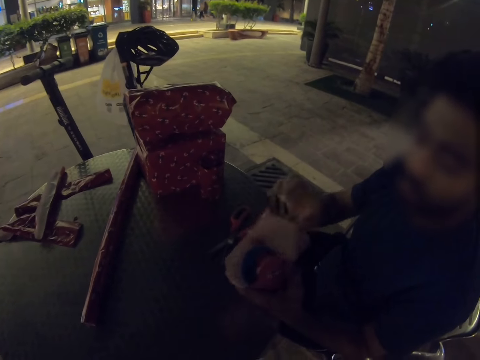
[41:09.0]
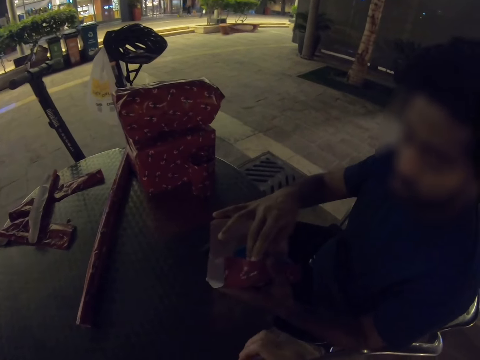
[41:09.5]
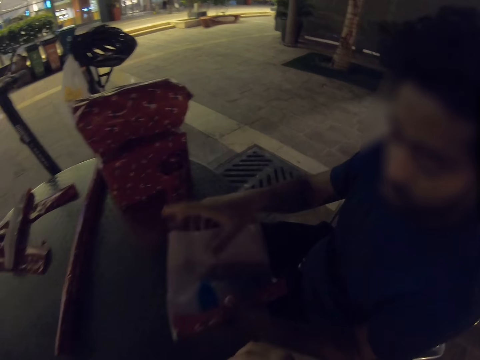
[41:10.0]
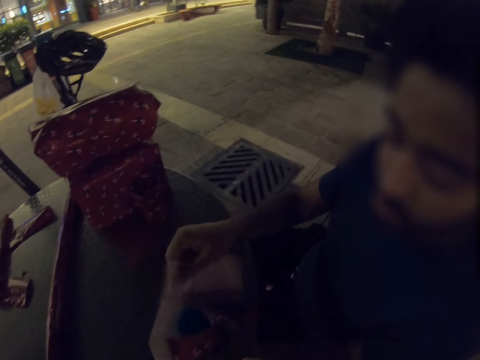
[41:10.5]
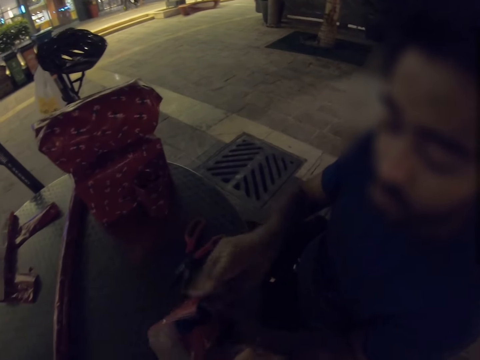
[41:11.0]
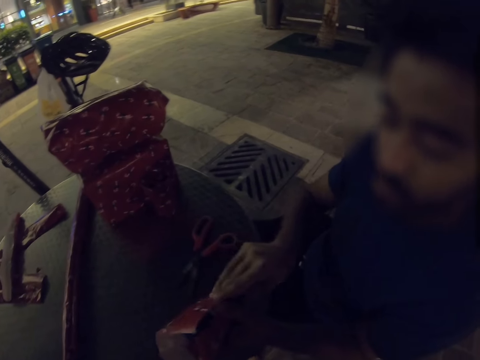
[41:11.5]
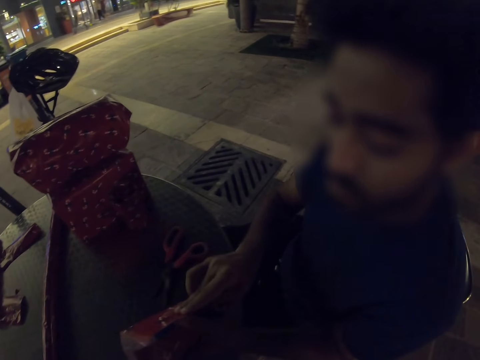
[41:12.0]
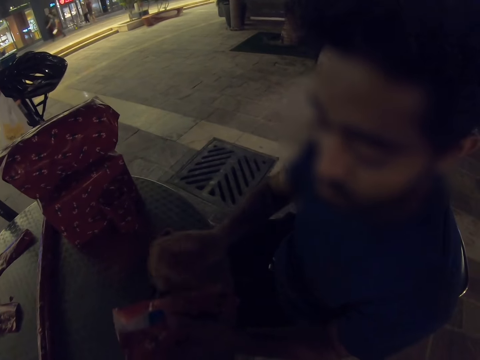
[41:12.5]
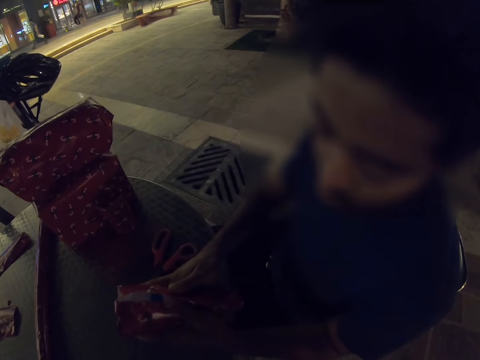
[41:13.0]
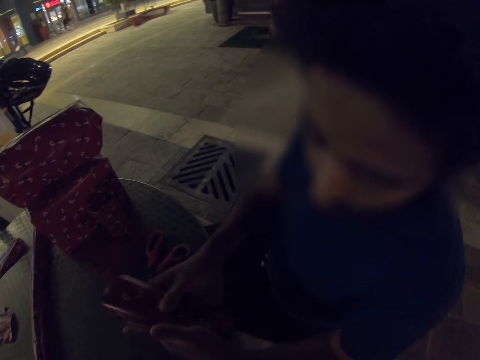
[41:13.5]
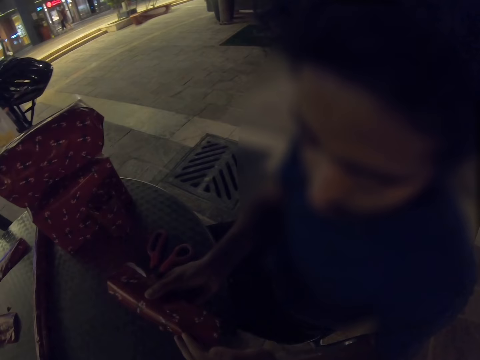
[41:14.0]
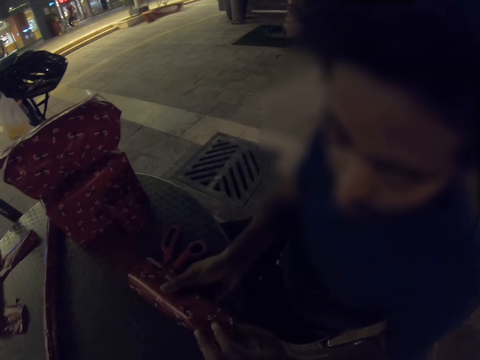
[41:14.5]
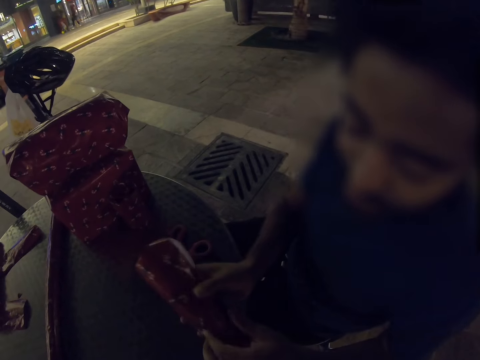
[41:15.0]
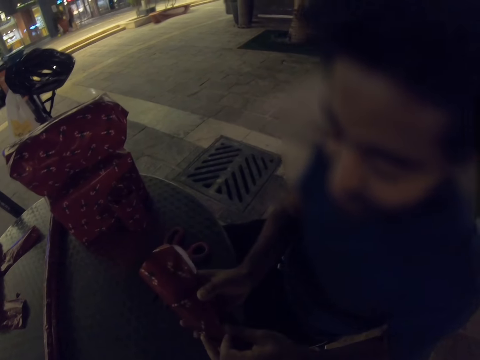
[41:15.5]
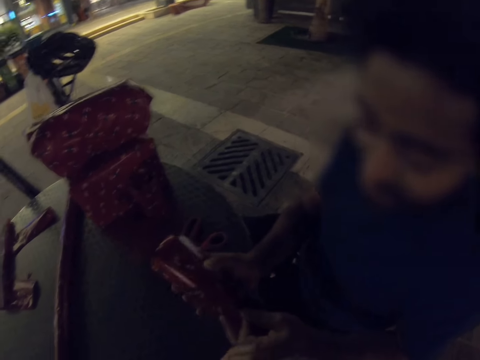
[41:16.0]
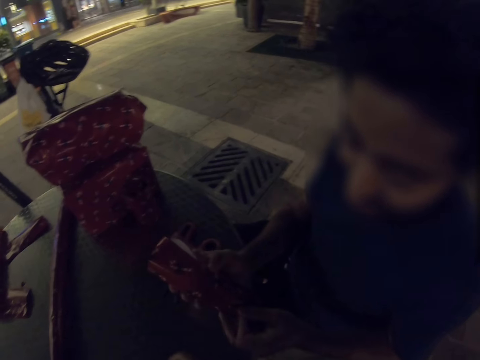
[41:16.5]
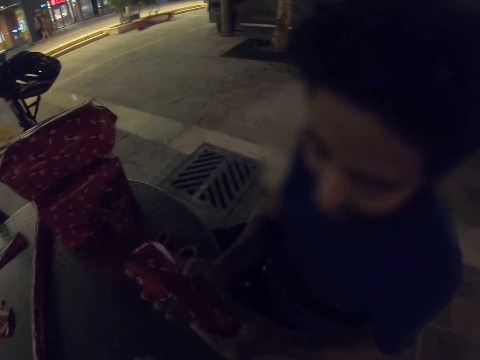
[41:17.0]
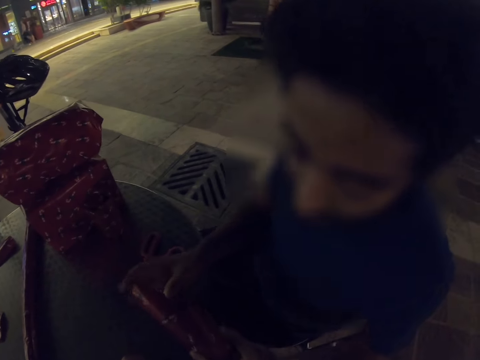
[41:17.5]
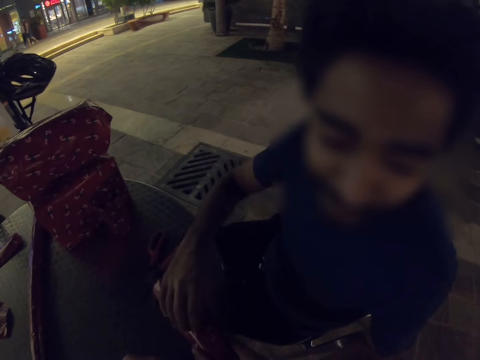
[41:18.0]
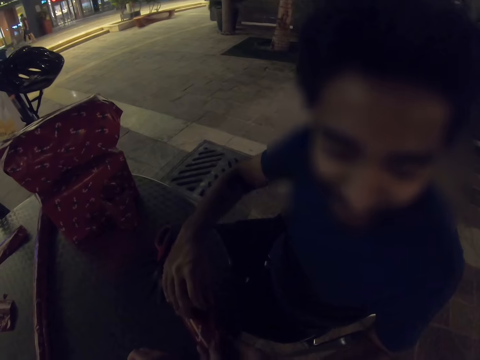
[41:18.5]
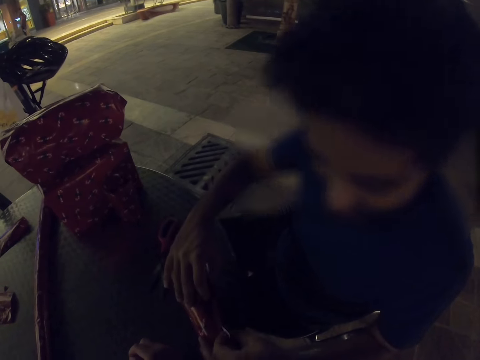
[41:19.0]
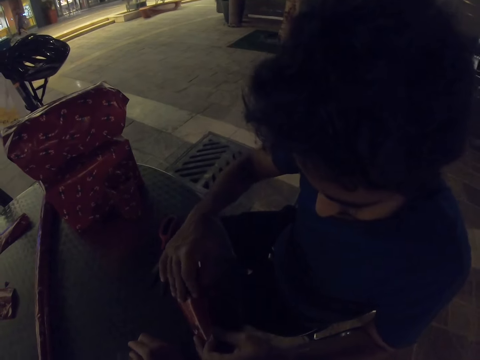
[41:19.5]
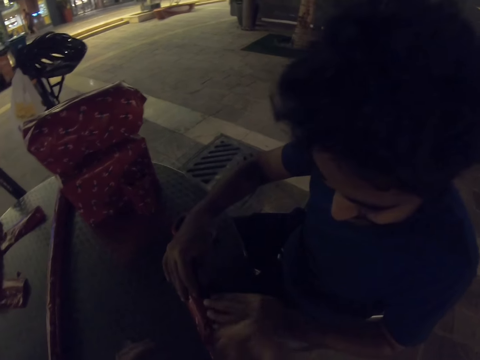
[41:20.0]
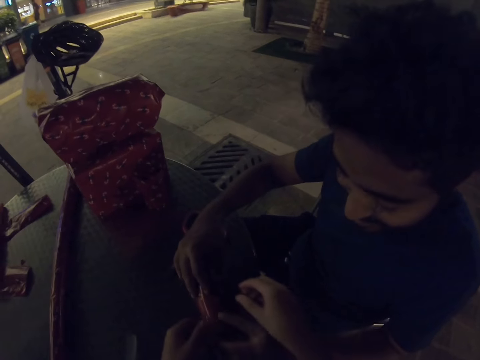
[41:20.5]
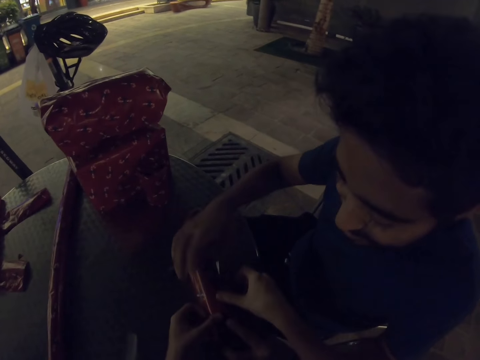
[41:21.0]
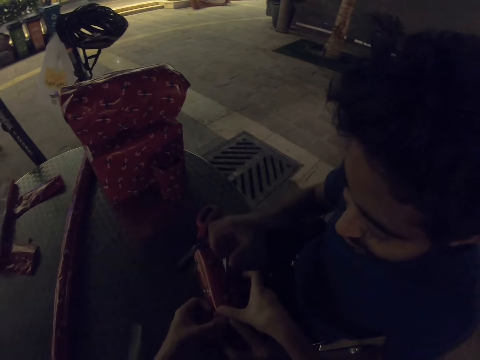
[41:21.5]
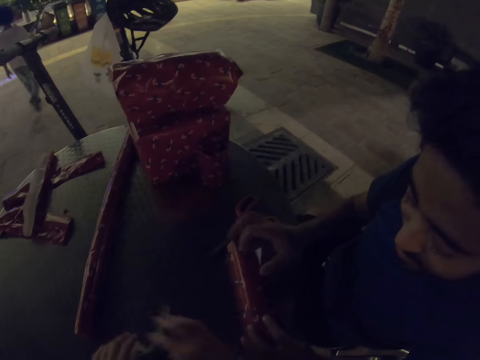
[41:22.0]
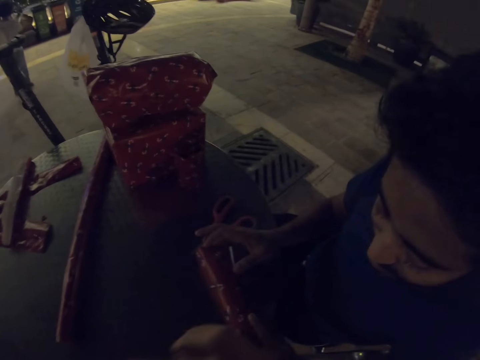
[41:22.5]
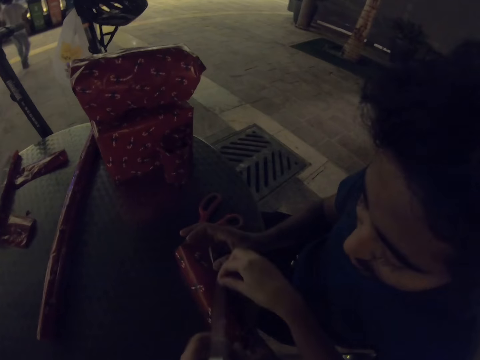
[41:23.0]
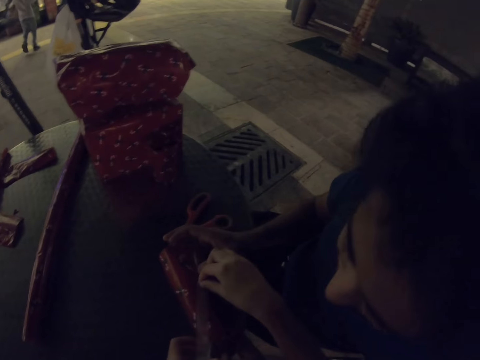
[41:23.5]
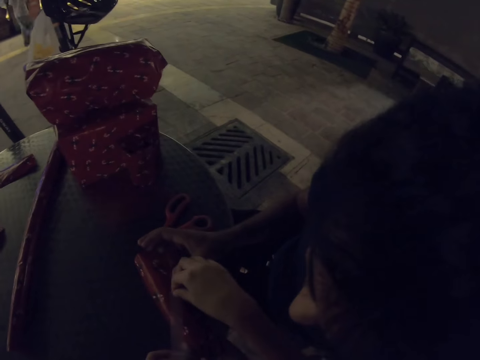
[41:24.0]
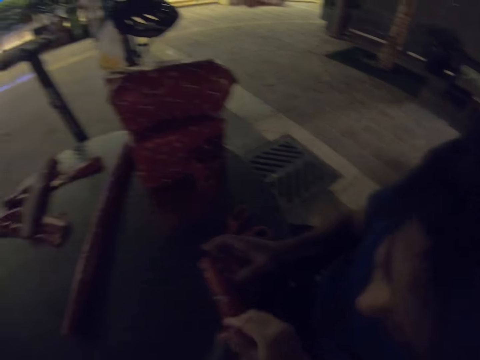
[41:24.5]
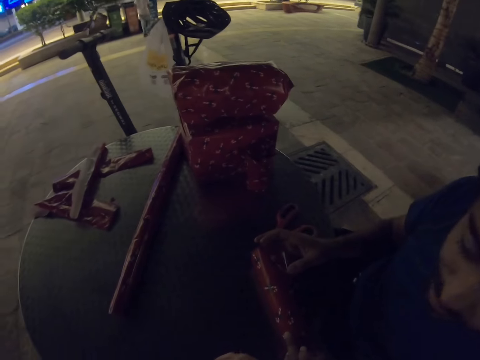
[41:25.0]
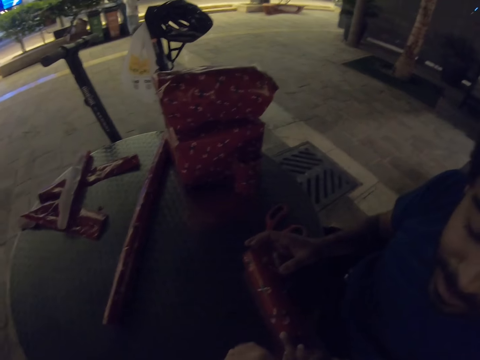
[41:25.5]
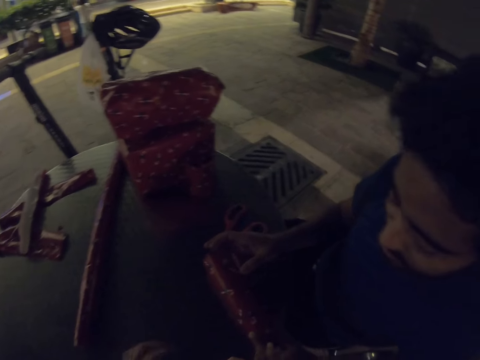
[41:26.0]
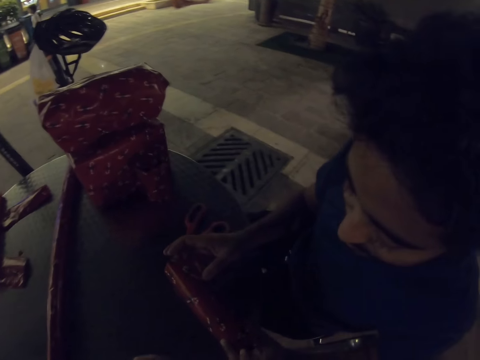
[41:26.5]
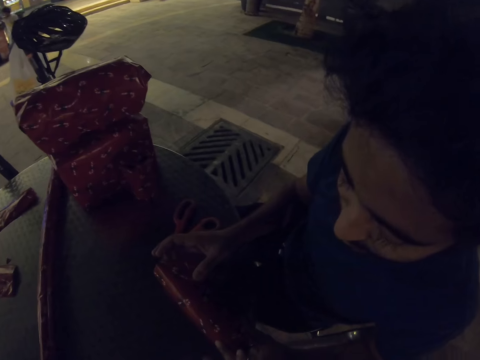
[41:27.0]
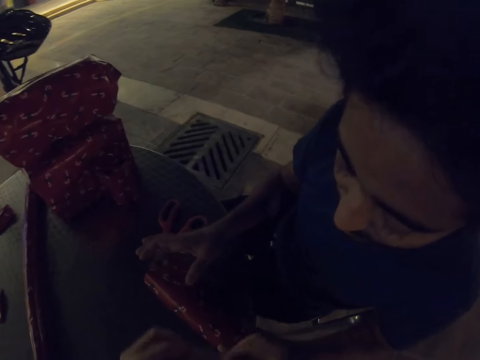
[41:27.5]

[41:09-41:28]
The camera wearer wraps the cup. The man wraps the cup. The camera wearer puts the sellotape on the table, touches the wrapping paper, holds the cup, takes the sellotape from the table and puts the sellotape on the wrapping paper. The man holds the wrapping paper.

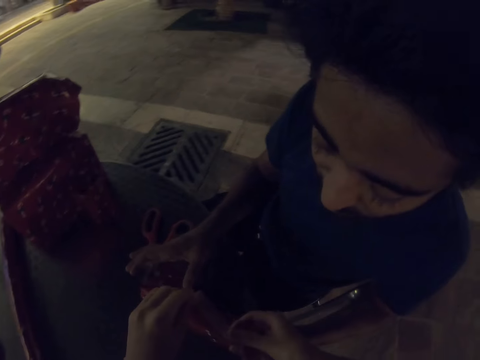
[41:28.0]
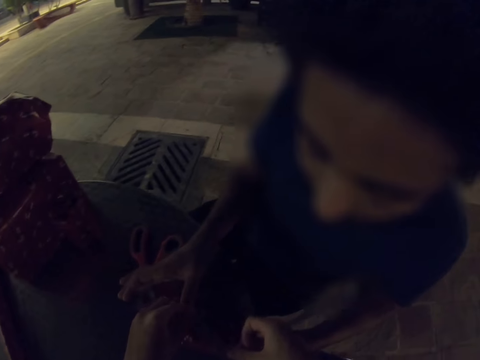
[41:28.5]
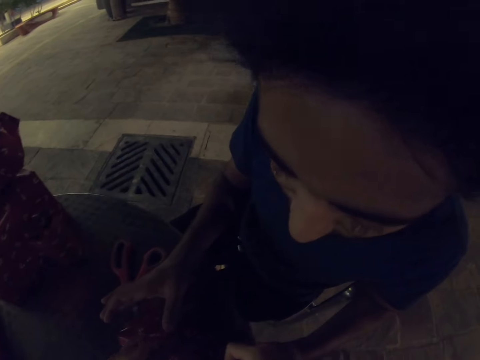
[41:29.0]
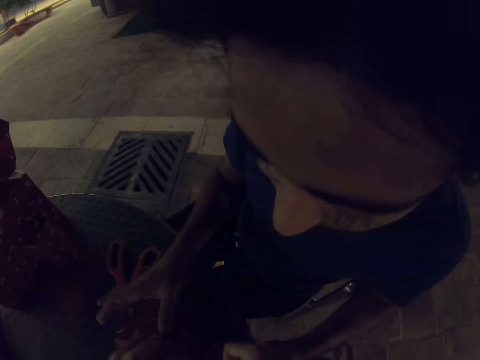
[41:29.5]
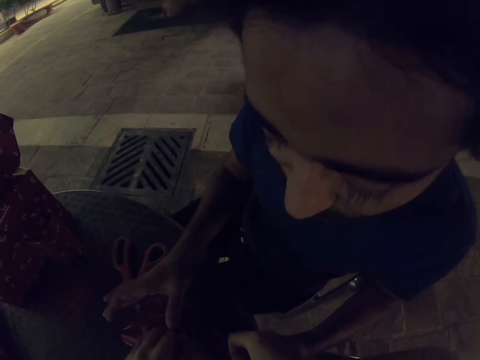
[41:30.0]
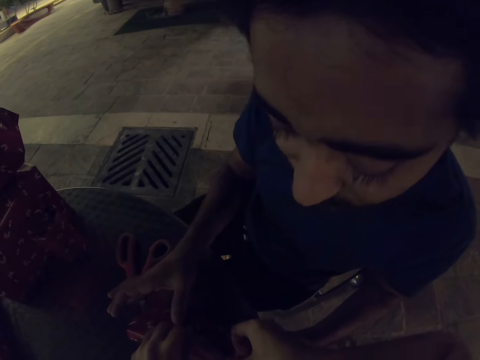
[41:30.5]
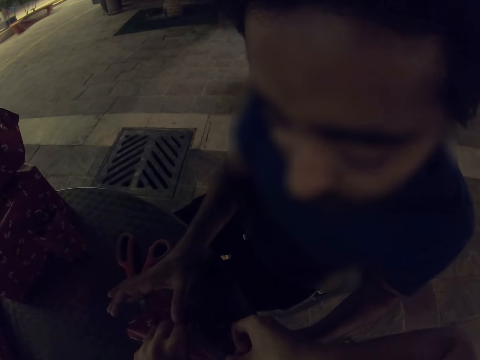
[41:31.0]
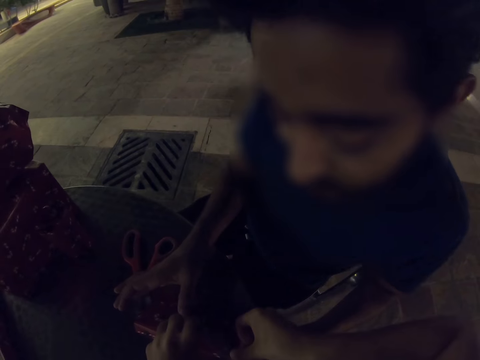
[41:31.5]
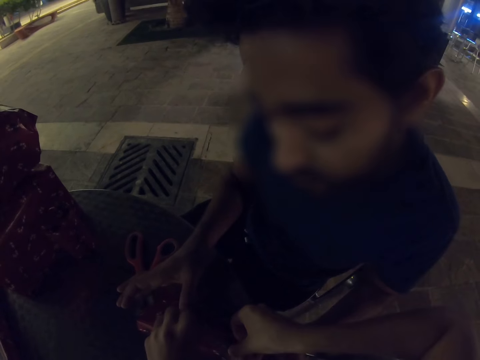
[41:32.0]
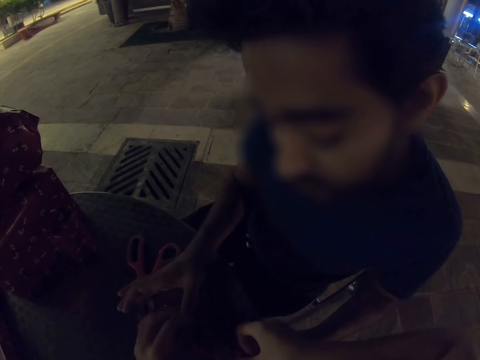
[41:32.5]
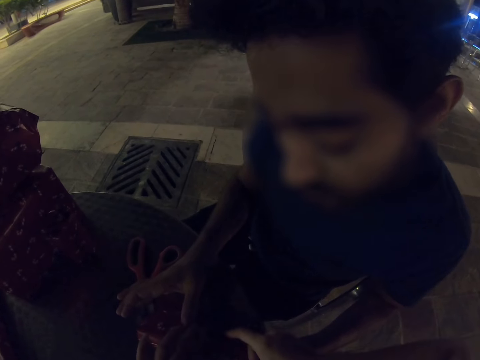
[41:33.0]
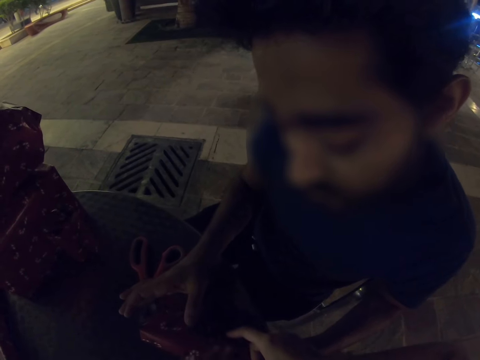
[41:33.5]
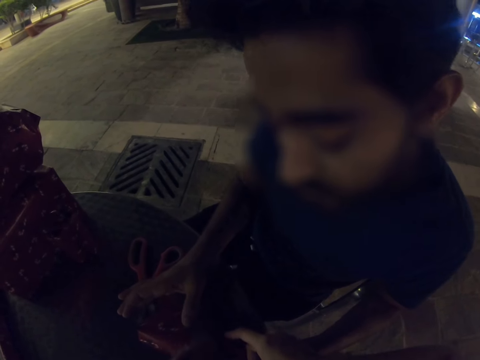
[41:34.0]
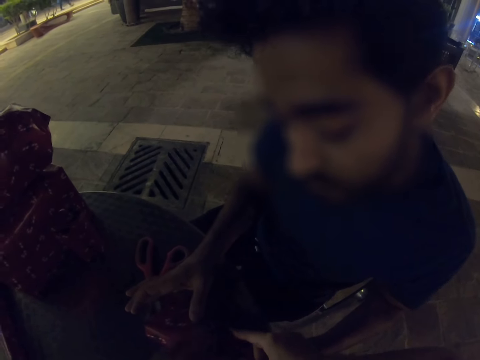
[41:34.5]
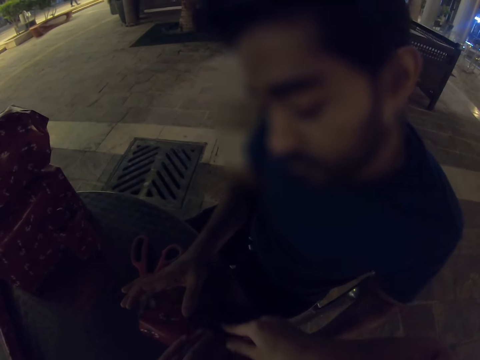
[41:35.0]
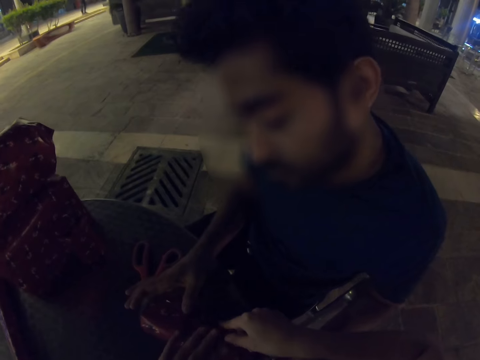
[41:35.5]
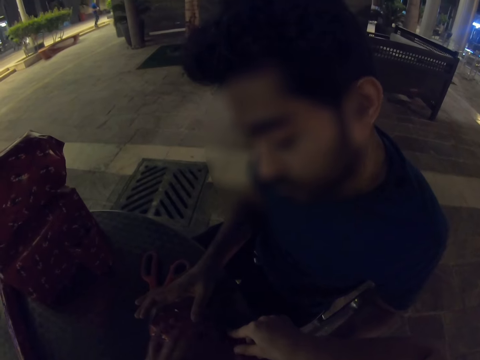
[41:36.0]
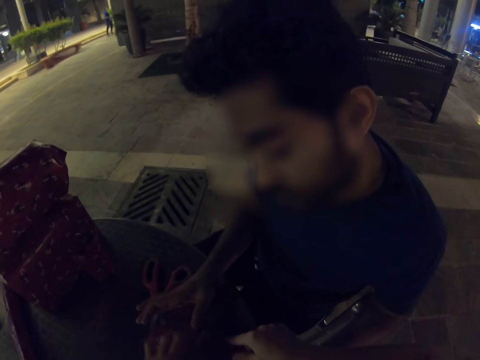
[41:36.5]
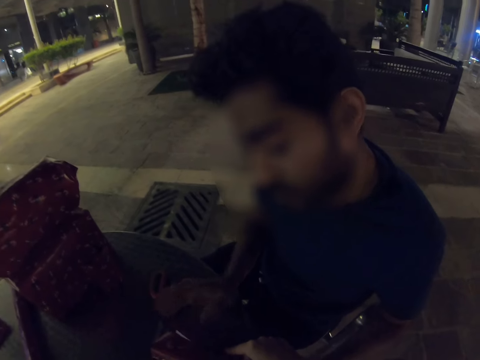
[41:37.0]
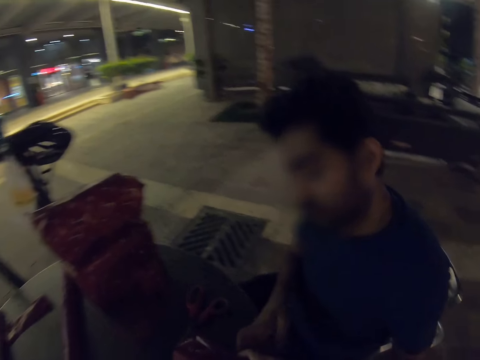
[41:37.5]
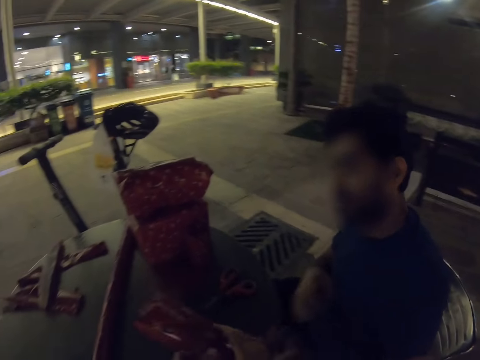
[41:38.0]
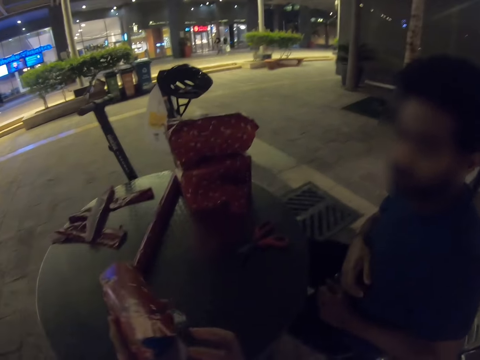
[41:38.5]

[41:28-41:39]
The camera wearer sticks the tape. They take the wrapper.
